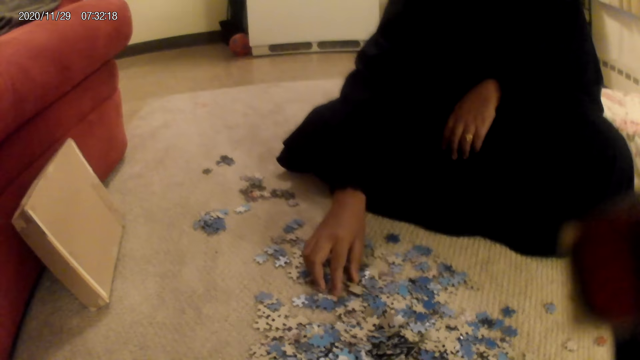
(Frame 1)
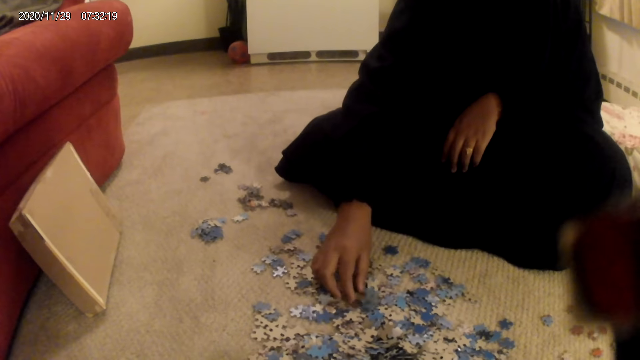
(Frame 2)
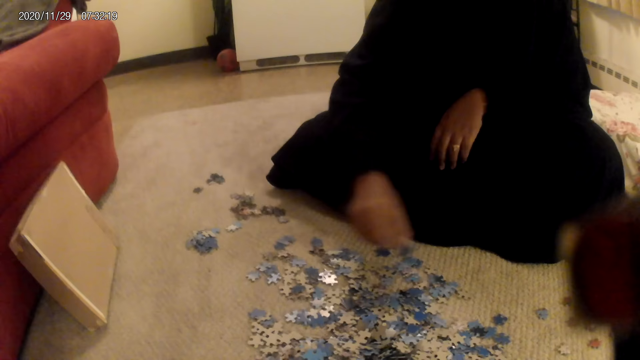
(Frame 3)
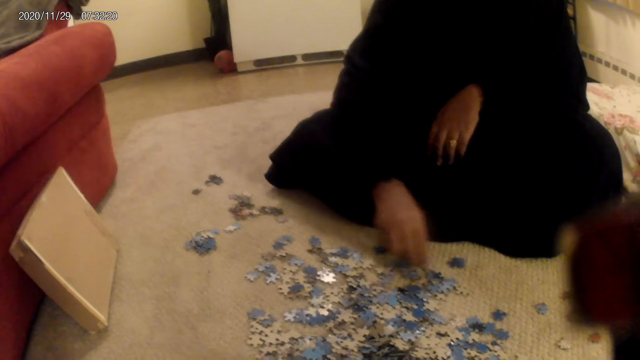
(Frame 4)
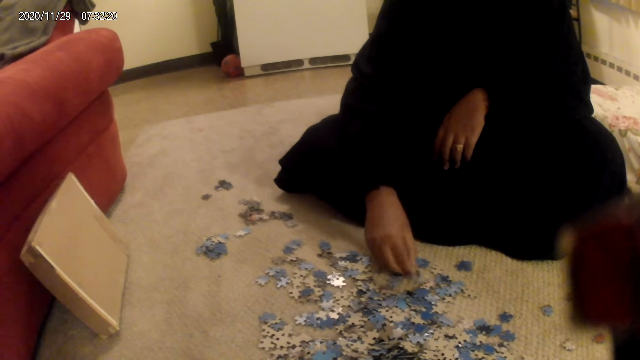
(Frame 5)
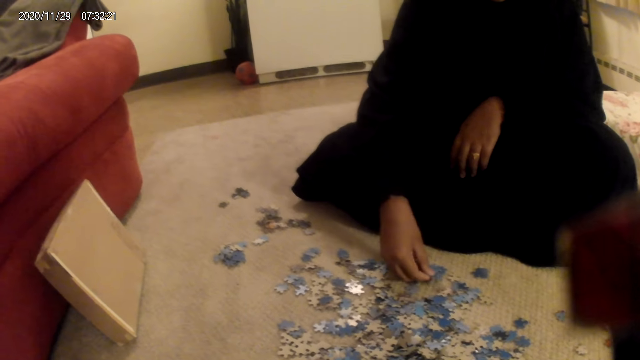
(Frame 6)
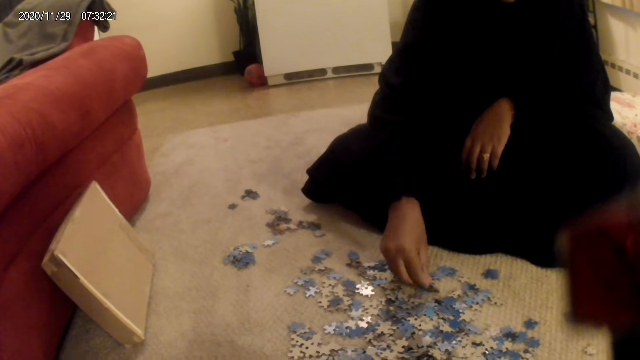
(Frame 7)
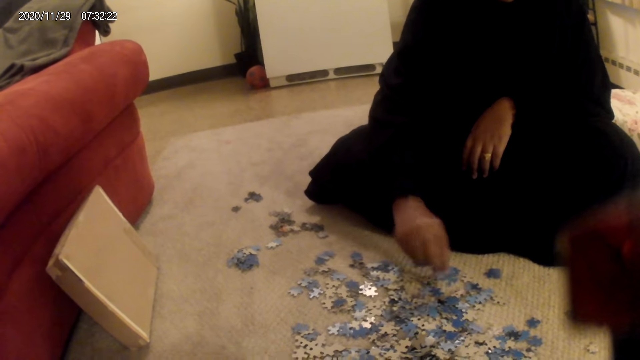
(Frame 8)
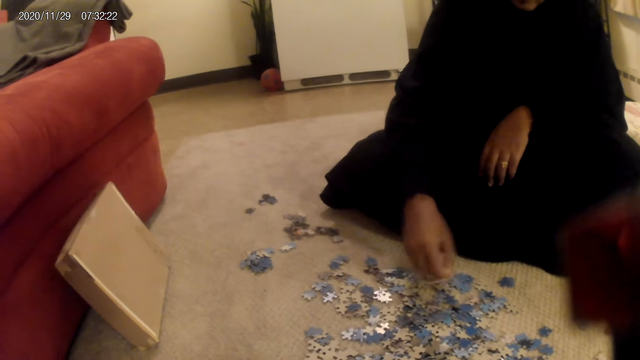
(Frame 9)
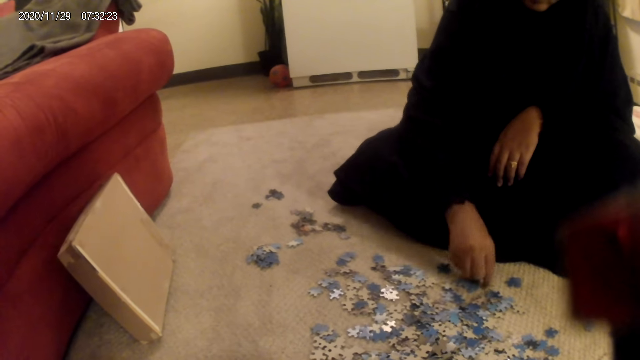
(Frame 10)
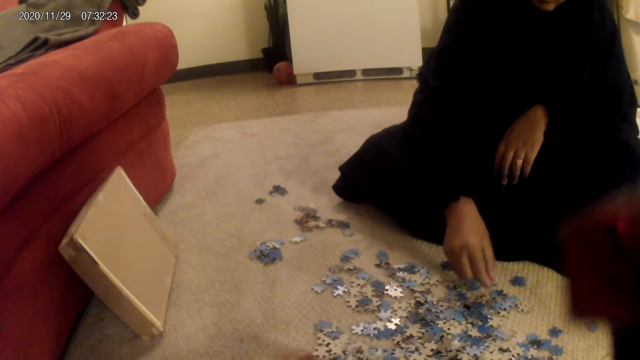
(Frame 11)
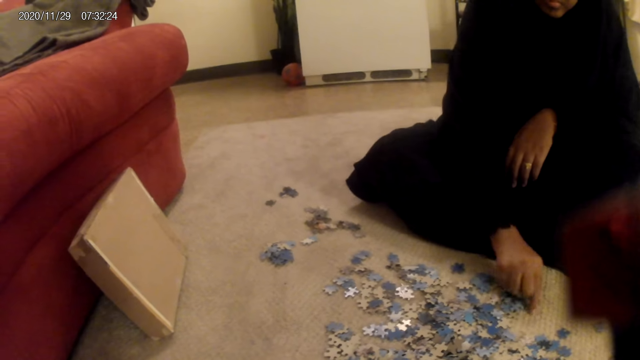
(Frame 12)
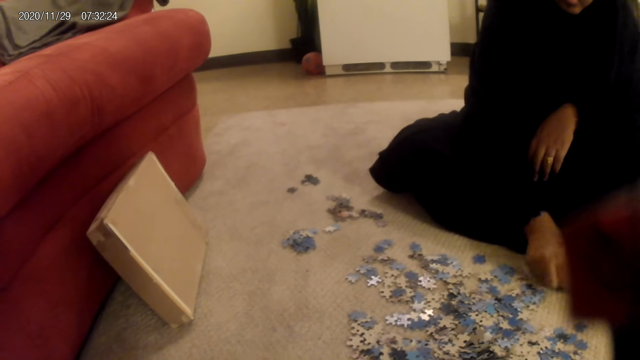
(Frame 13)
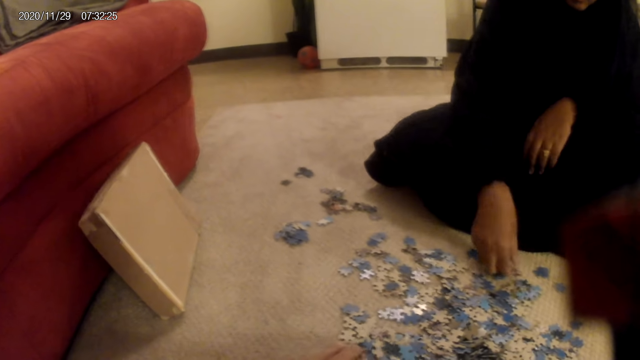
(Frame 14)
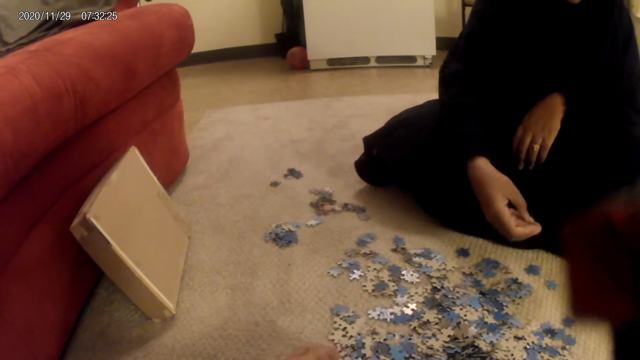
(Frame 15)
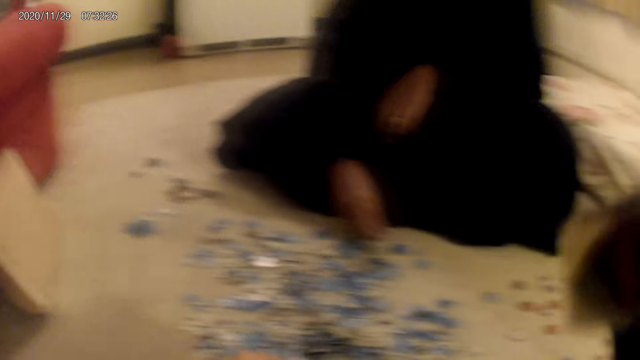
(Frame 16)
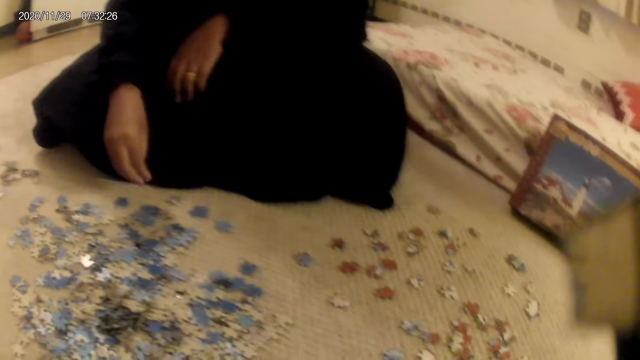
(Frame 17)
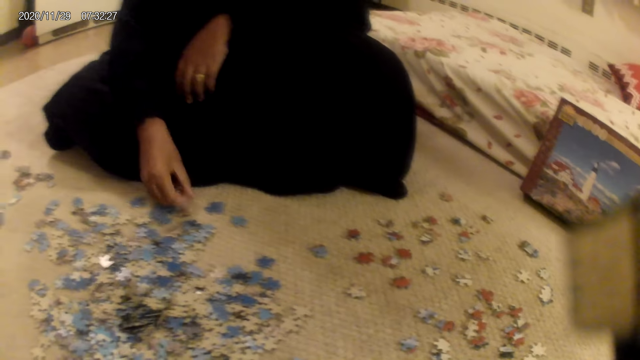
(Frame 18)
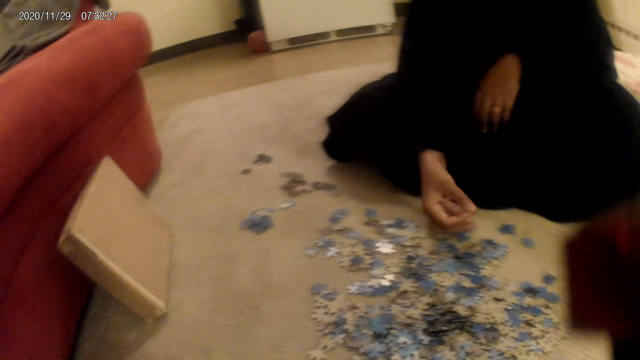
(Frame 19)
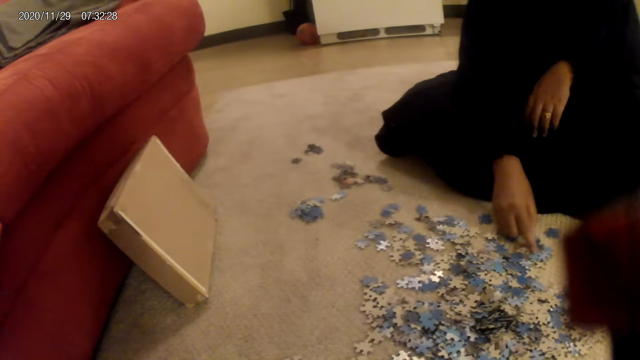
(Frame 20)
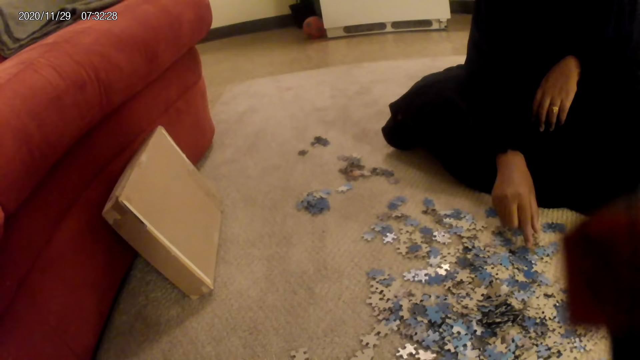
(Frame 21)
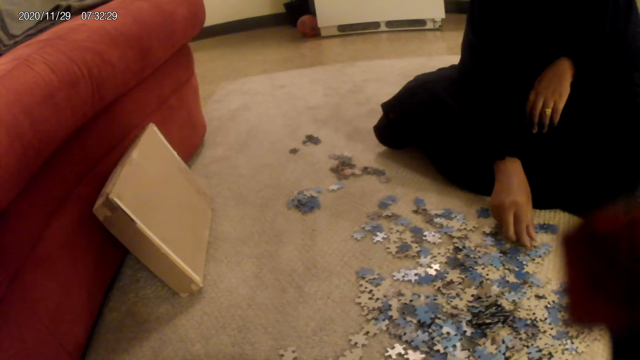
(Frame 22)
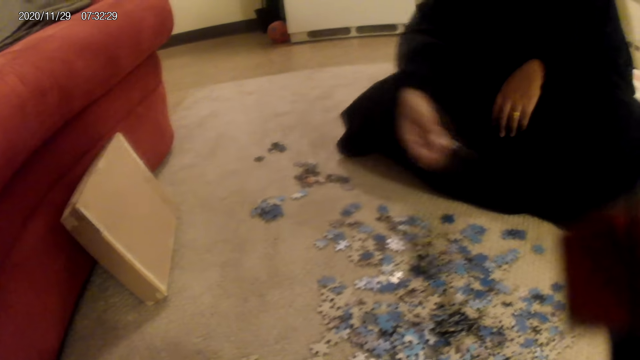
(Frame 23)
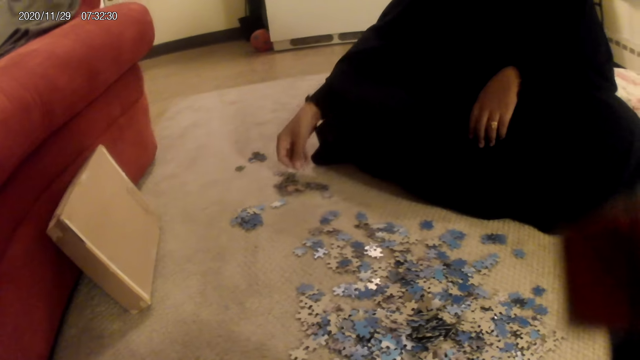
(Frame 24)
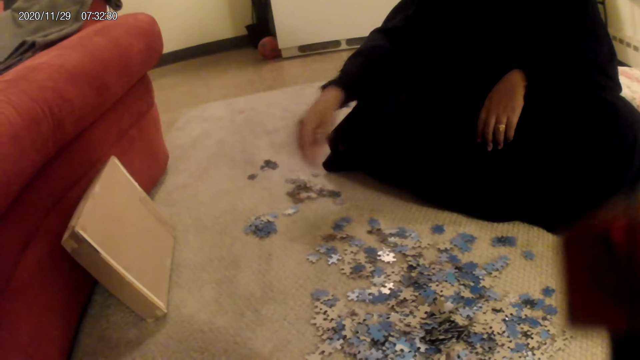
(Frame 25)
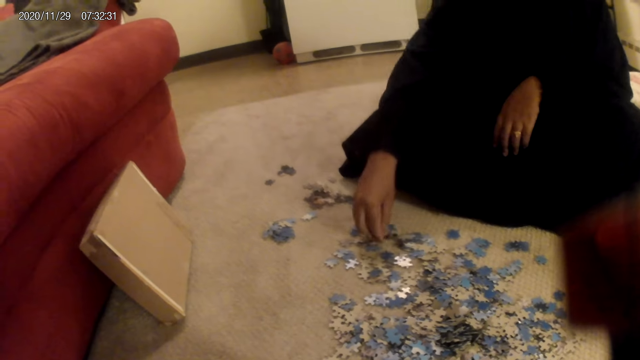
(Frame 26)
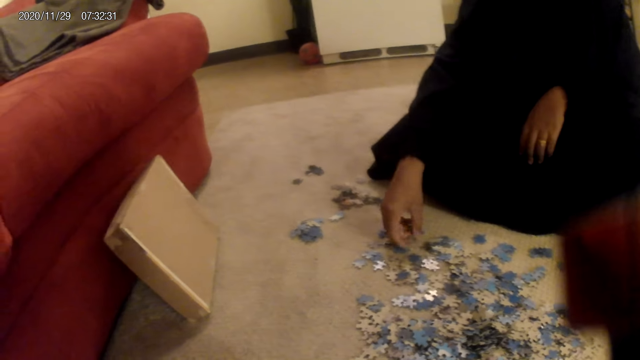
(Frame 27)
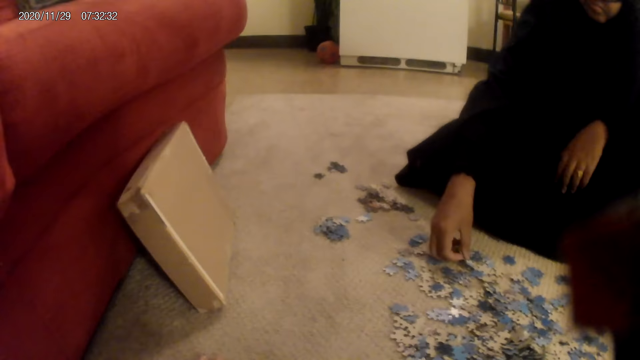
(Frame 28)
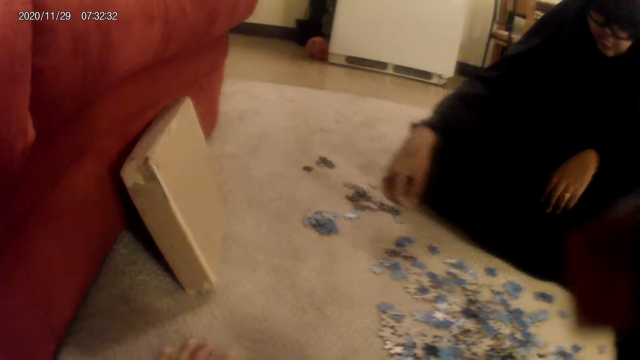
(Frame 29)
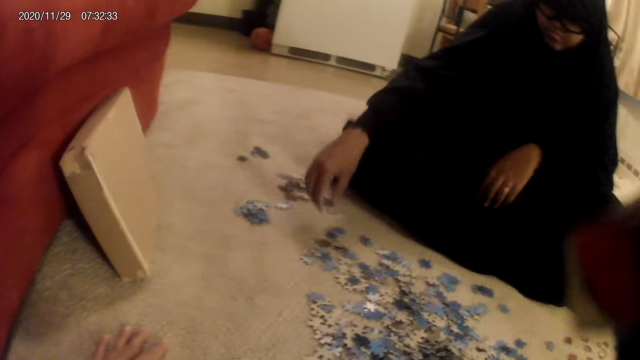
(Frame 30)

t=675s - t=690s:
A woman sorts a card on the floor. The woman picks up the jigsaw pieces. She moves the card on the floor. She puts down the jigsaw pieces and picks up the jigsaw pieces.

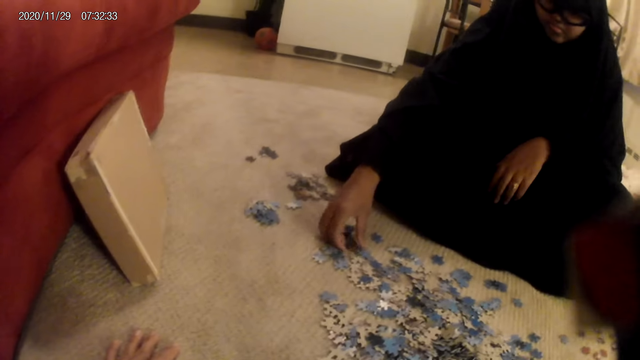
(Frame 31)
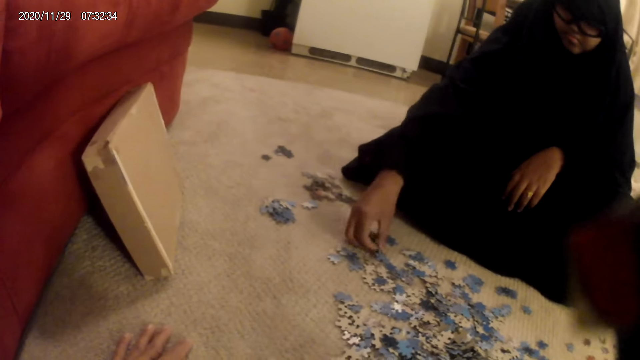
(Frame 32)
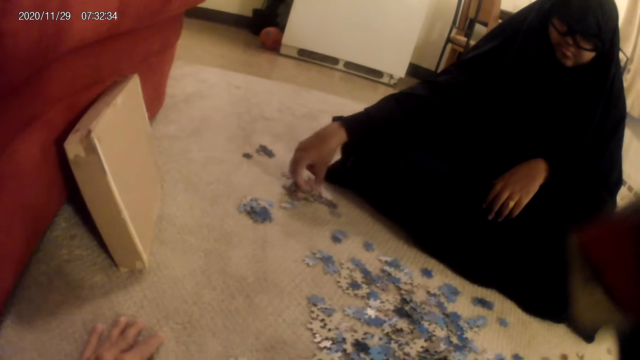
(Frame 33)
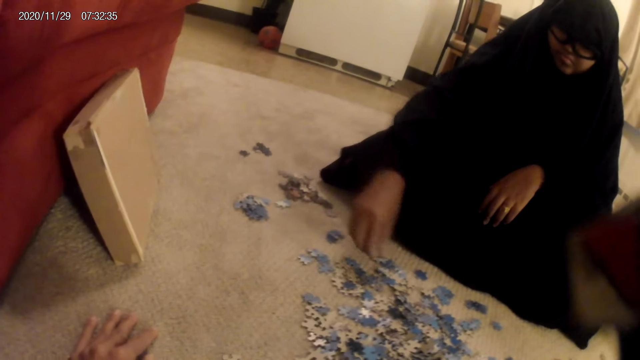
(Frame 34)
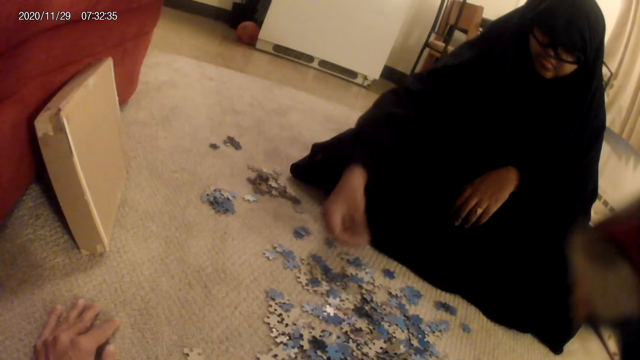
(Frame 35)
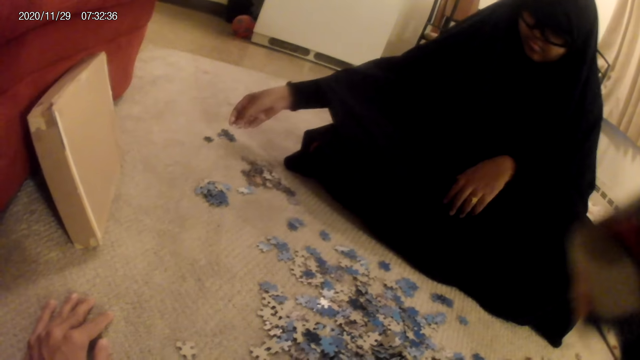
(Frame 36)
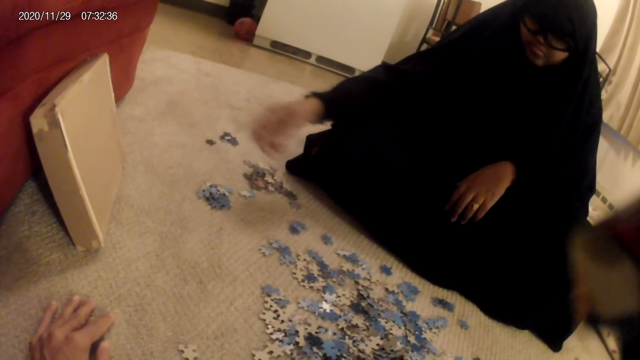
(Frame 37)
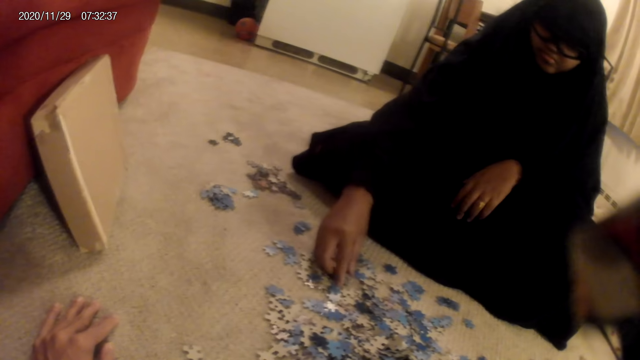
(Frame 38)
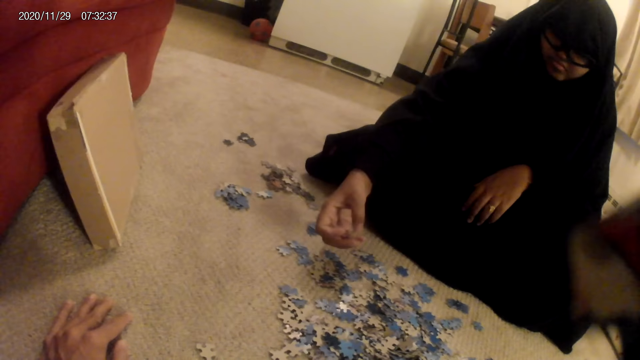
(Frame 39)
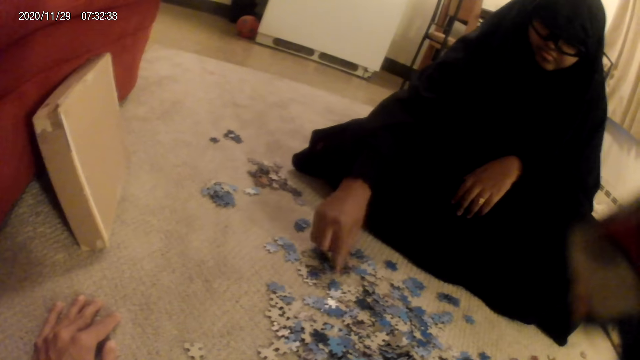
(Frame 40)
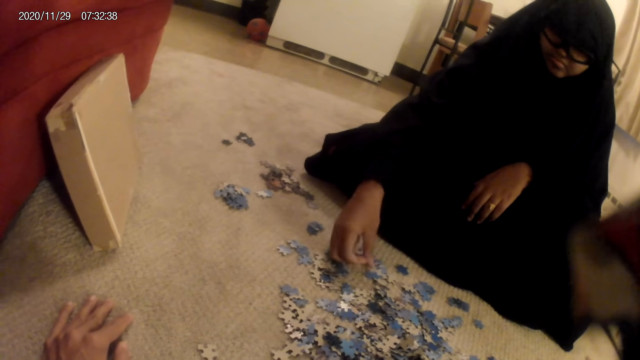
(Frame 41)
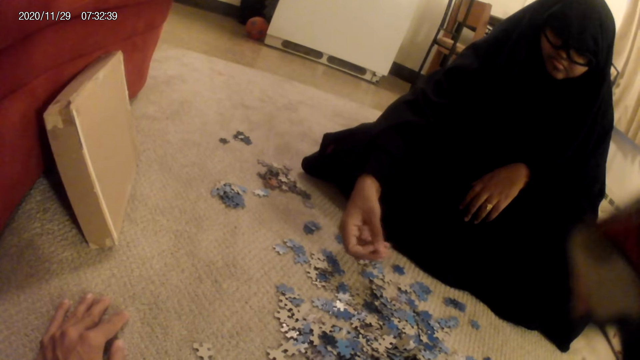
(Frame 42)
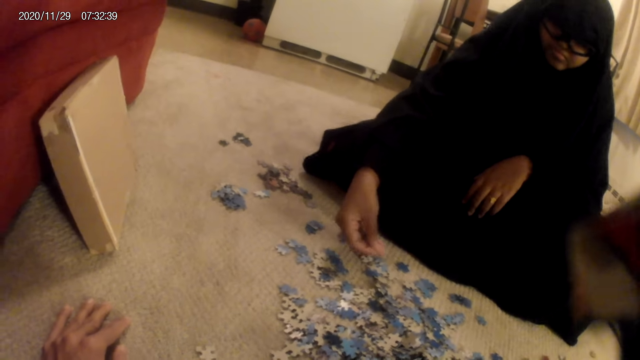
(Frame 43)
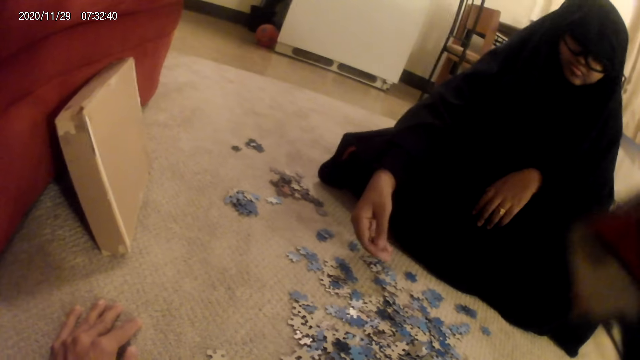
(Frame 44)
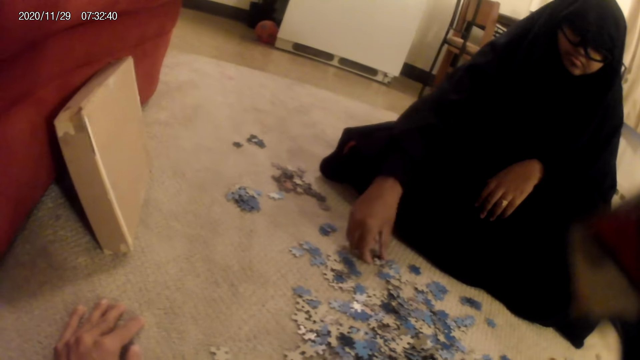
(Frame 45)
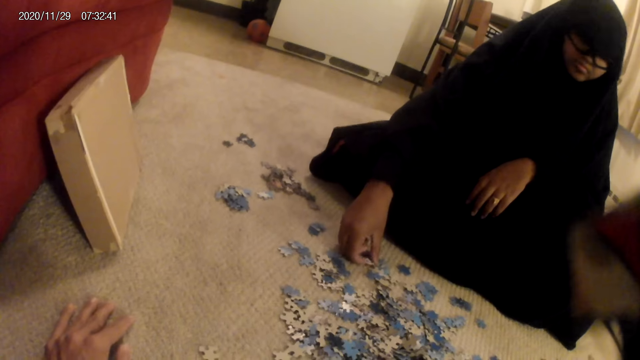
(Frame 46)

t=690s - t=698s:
A person puts down the jigsaw pieces, picks up the jigsaw pieces, puts down the jigsaw pieces, and picks up the jigsaw pieces.
